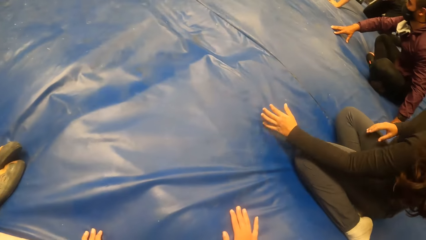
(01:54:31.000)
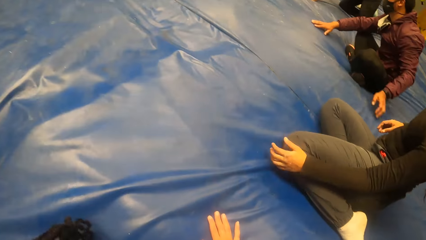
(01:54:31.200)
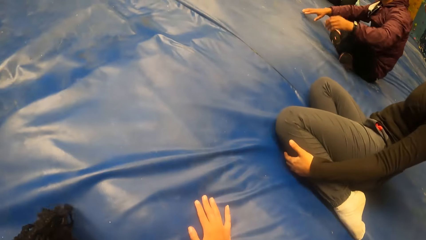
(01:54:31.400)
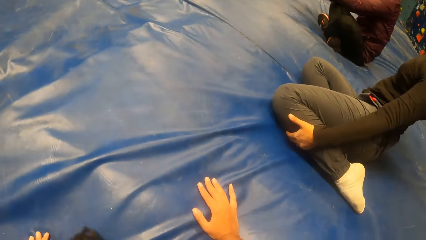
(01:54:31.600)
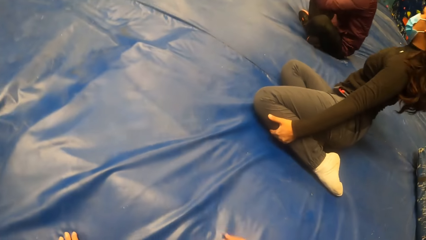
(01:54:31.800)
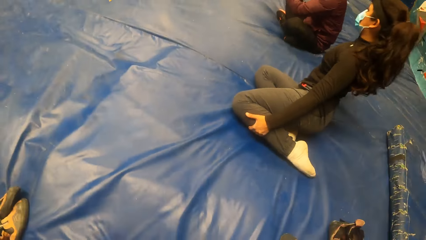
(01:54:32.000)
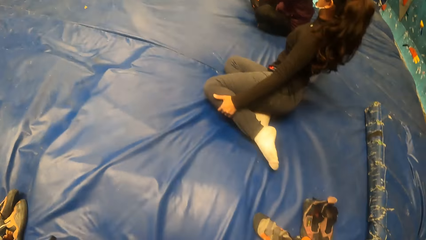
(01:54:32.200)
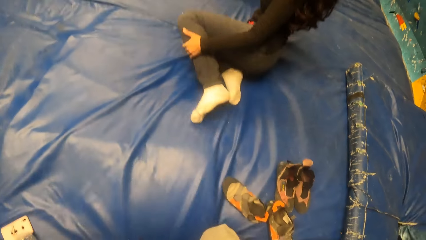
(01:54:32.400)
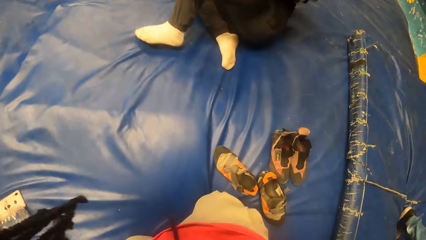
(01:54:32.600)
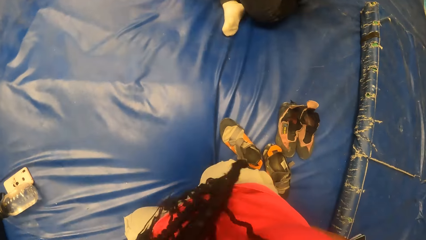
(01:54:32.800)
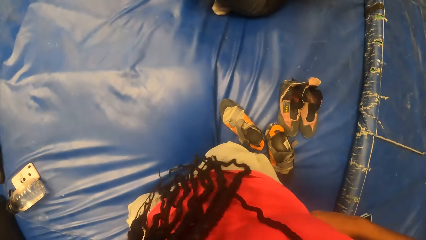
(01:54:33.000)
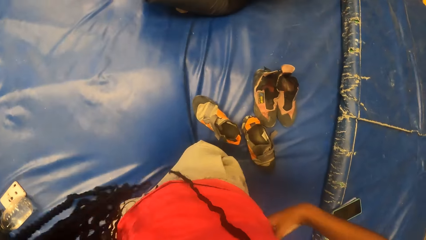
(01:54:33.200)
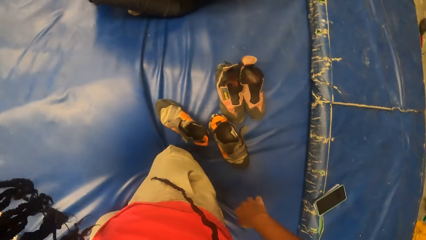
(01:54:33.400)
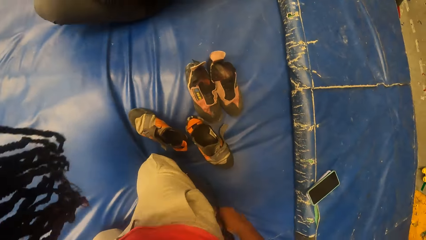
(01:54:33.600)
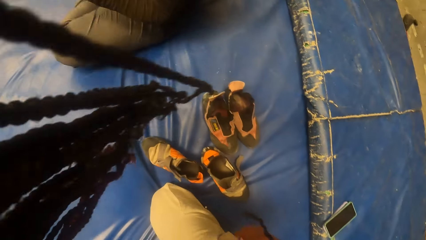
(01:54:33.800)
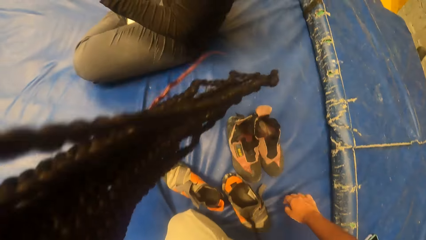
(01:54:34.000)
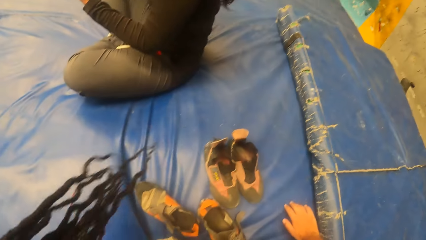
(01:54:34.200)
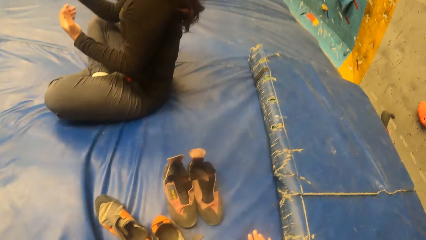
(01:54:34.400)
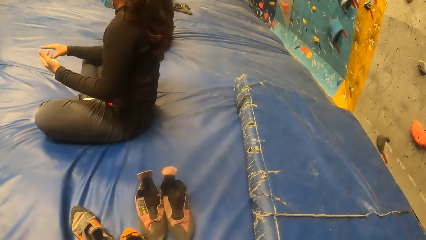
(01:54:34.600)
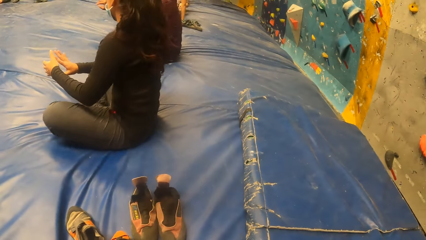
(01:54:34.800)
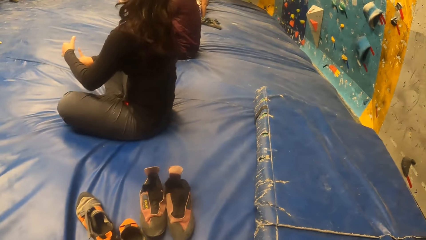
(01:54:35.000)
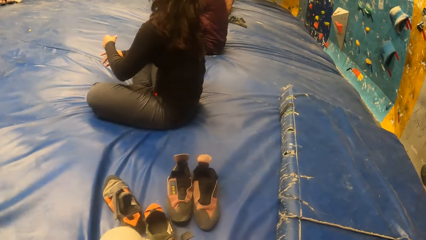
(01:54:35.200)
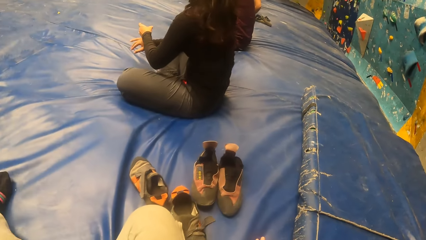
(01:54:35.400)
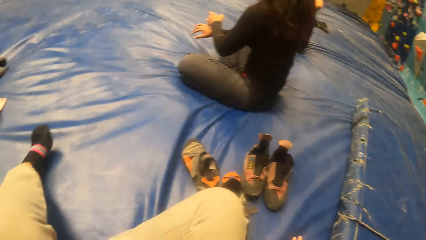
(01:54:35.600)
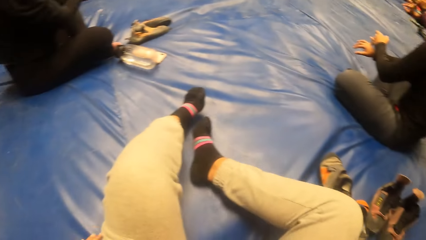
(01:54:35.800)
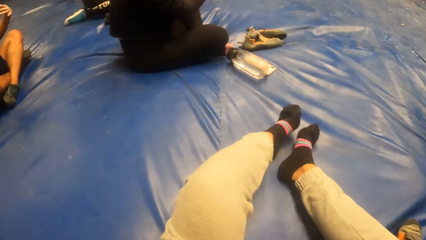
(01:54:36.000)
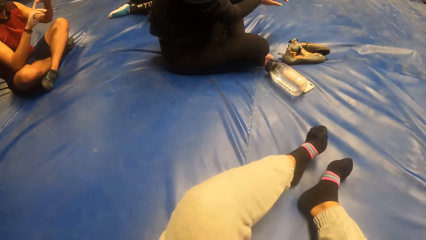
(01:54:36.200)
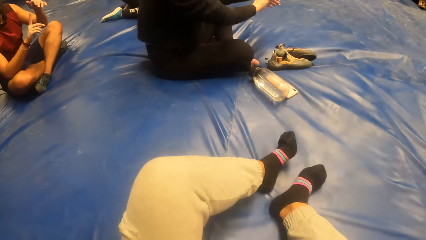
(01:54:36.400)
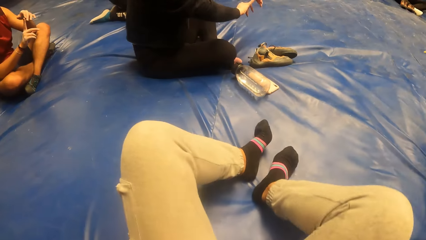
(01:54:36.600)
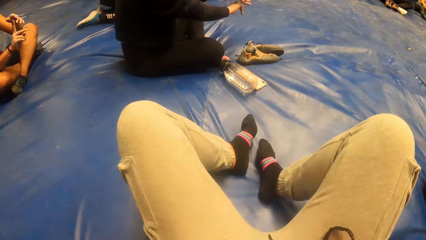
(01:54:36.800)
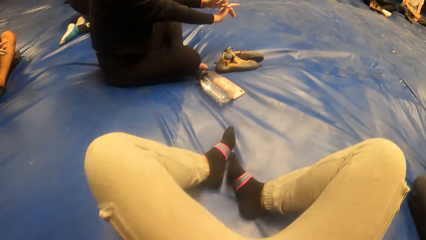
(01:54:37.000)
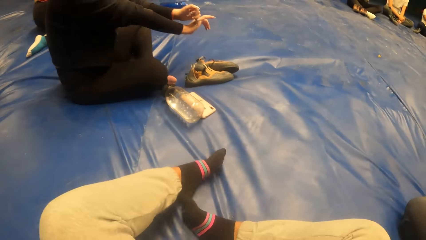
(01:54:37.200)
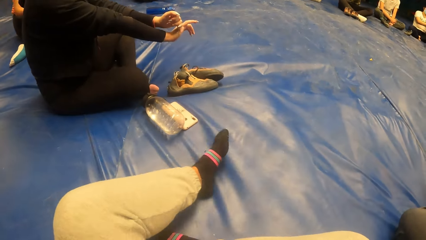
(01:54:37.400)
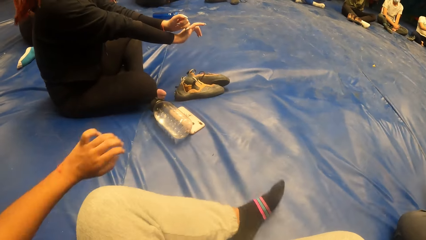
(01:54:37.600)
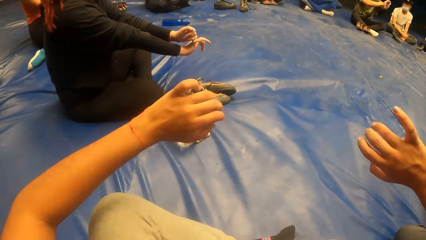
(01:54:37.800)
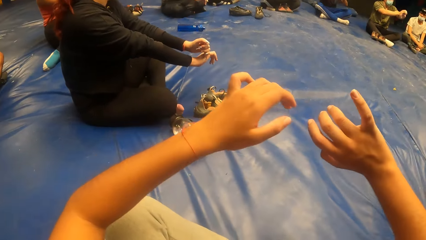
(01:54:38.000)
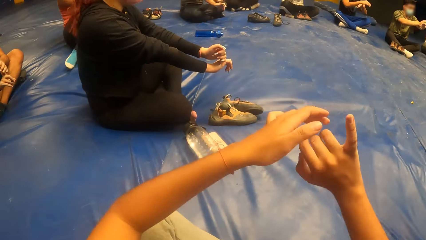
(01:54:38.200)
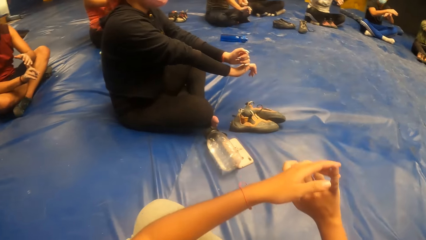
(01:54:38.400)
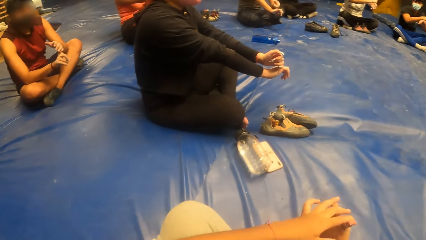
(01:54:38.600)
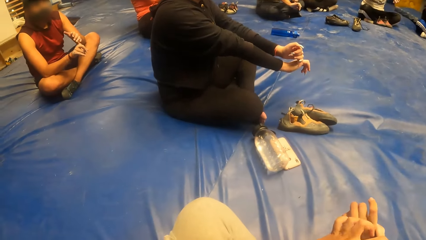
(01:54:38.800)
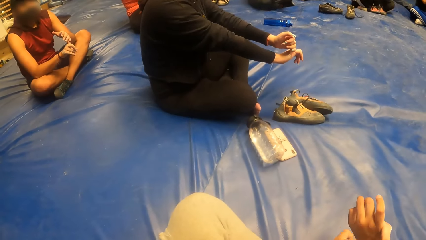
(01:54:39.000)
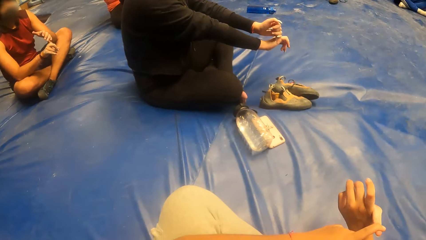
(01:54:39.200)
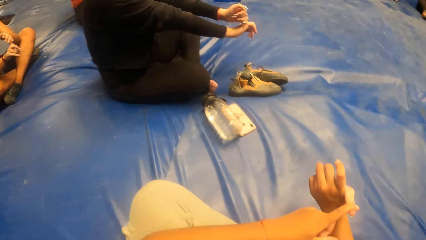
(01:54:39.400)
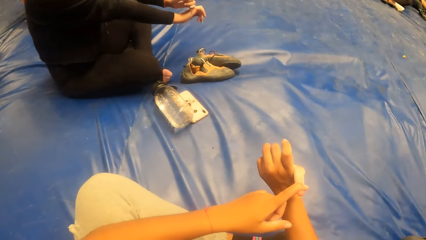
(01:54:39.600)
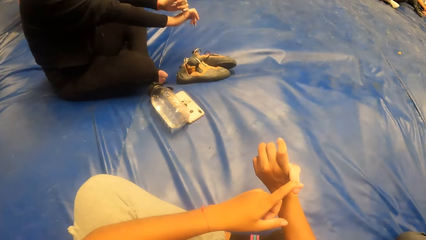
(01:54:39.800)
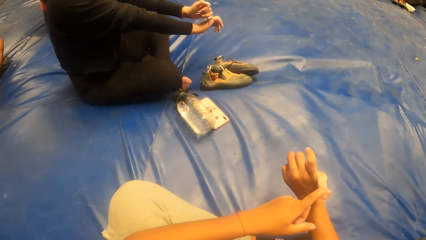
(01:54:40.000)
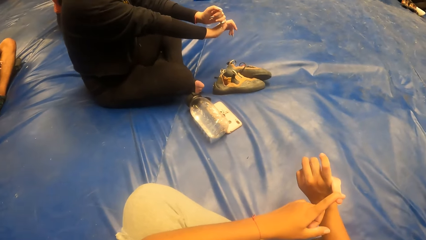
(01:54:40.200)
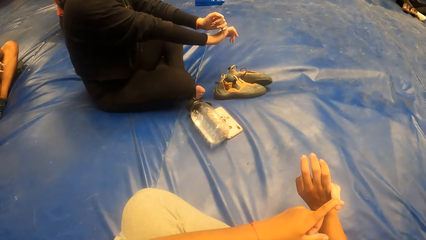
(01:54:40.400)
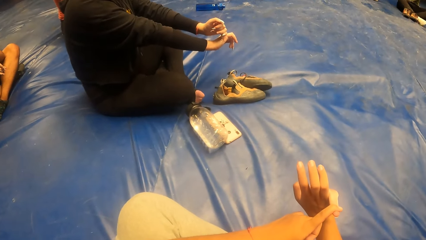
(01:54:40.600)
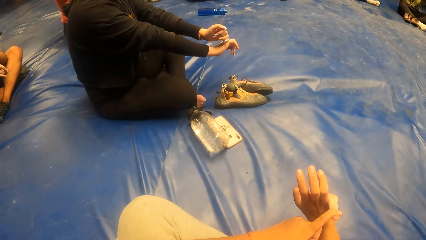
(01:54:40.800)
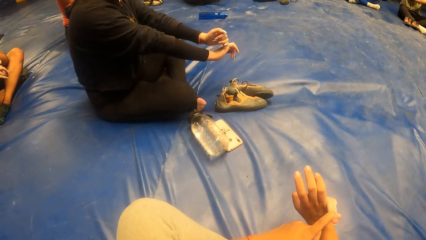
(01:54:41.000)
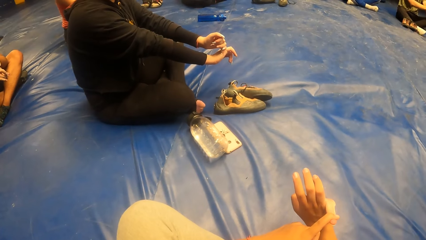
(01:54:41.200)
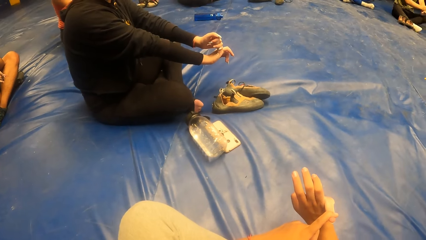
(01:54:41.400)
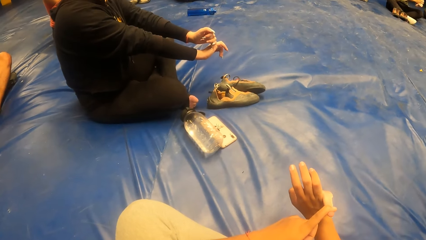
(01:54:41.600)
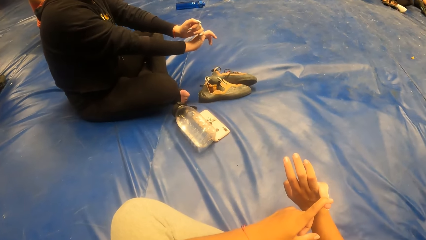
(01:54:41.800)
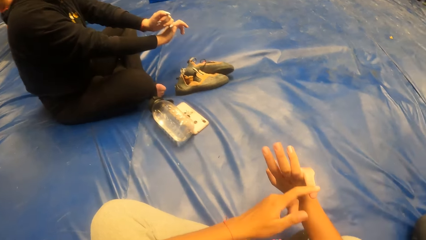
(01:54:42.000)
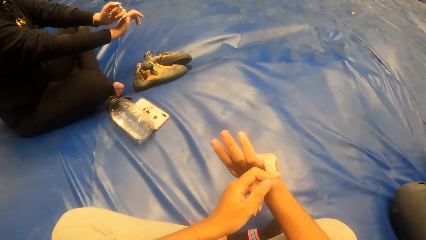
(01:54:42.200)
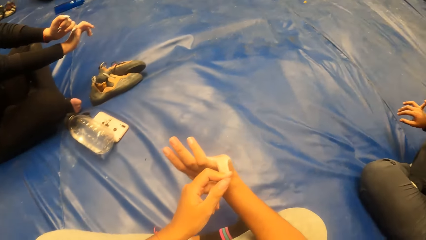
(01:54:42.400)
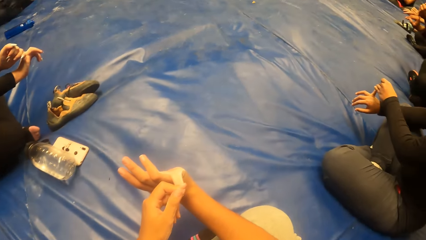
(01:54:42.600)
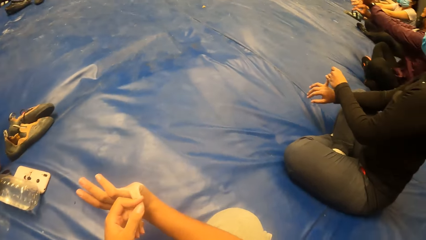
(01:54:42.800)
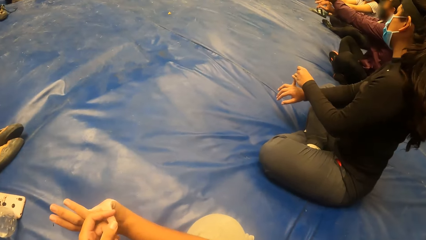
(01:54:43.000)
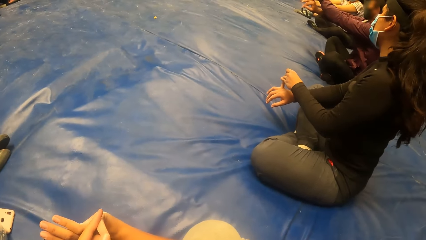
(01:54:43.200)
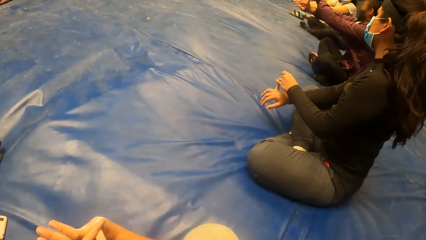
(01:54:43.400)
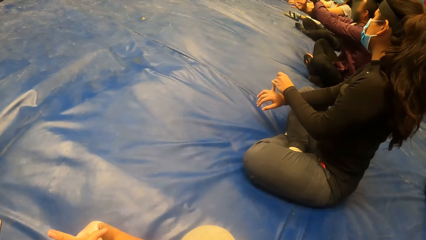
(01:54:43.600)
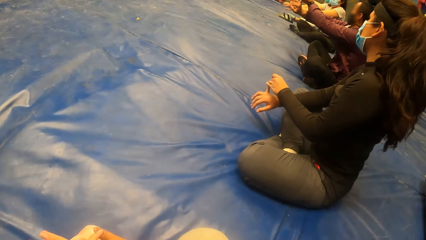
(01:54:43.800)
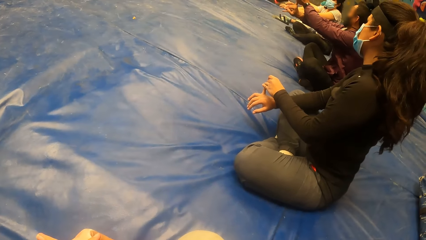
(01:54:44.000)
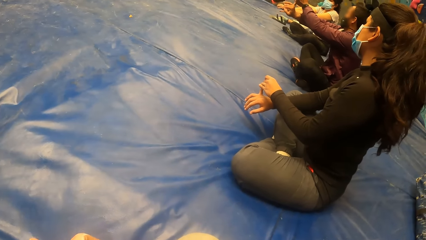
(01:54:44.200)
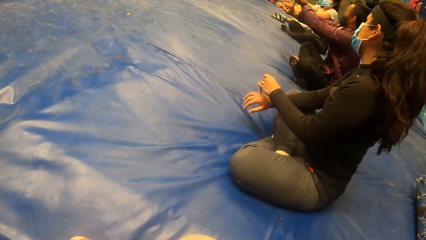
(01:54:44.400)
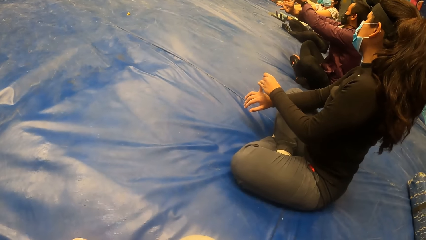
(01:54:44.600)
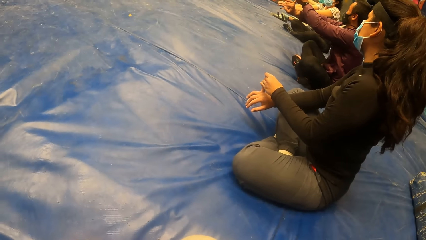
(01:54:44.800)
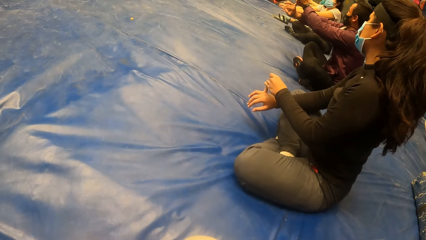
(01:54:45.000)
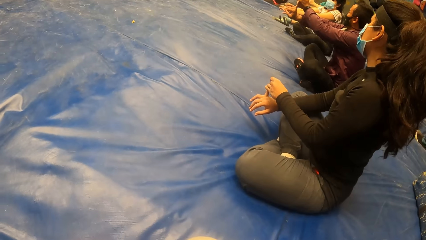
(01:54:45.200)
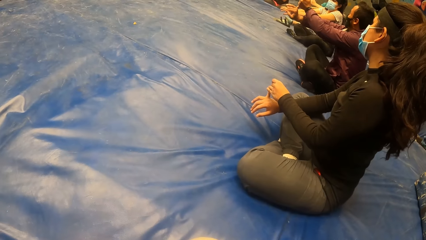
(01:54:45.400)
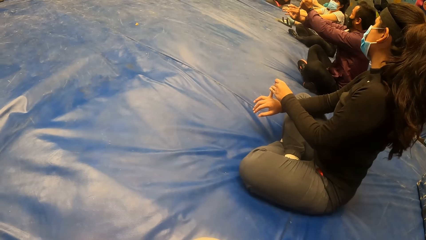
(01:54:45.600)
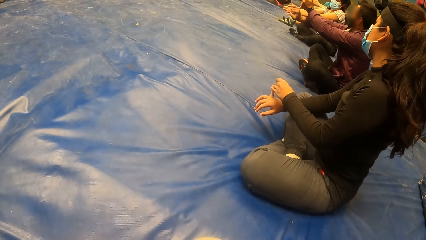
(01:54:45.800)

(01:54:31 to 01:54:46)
The camera wearer crosses her legs. She stretches her pinky finger.
